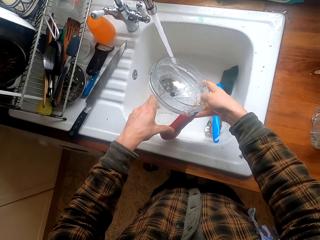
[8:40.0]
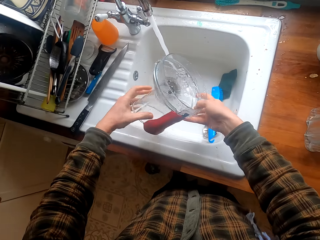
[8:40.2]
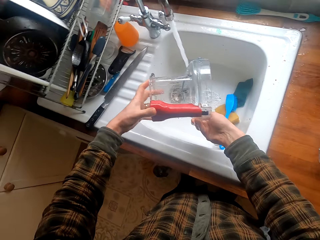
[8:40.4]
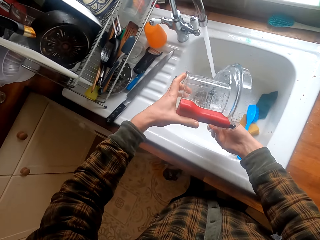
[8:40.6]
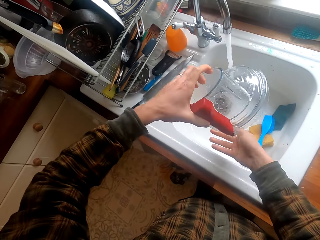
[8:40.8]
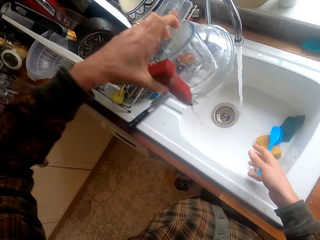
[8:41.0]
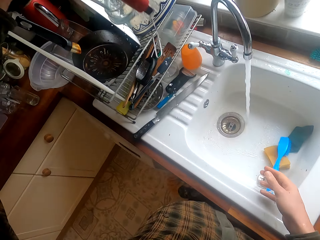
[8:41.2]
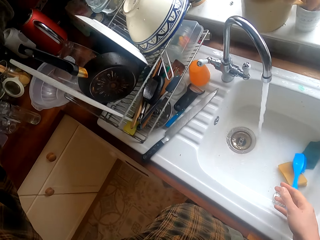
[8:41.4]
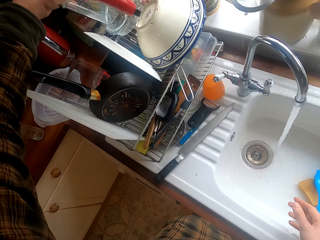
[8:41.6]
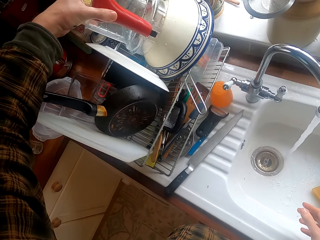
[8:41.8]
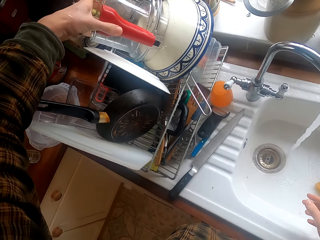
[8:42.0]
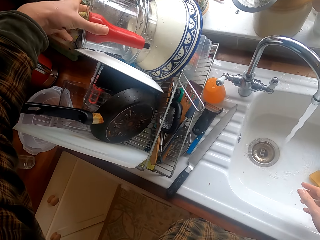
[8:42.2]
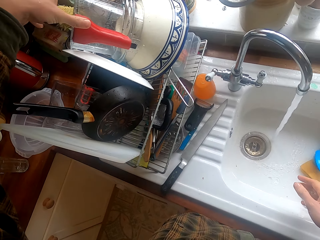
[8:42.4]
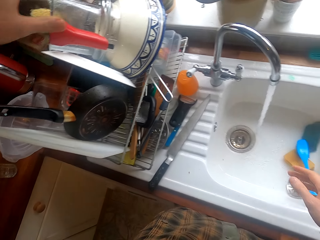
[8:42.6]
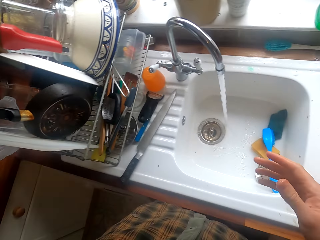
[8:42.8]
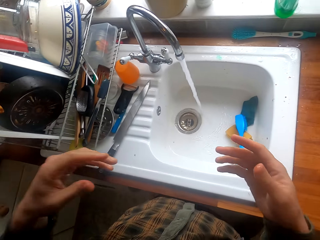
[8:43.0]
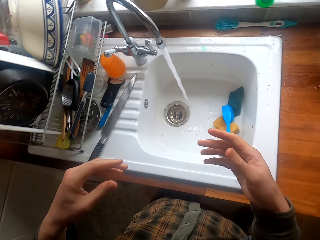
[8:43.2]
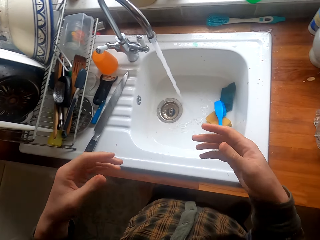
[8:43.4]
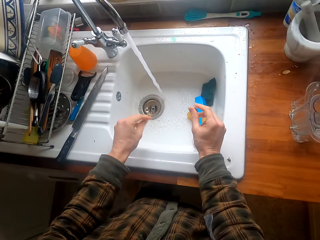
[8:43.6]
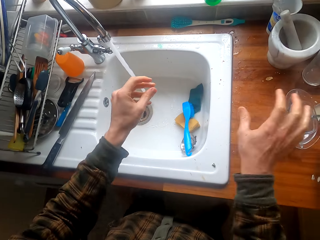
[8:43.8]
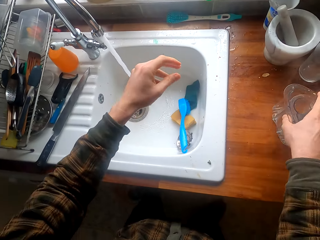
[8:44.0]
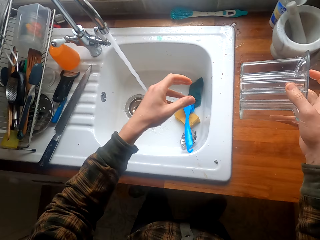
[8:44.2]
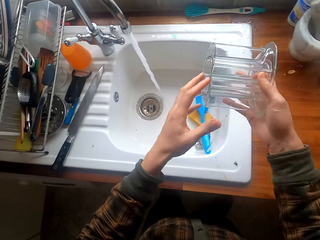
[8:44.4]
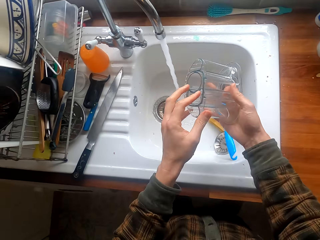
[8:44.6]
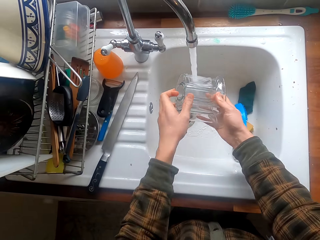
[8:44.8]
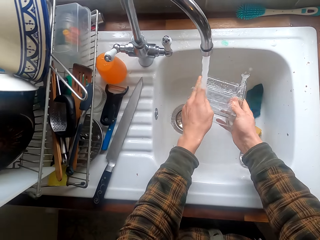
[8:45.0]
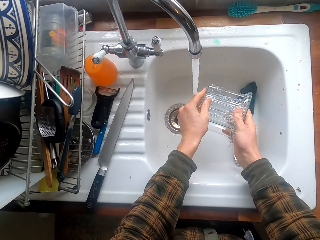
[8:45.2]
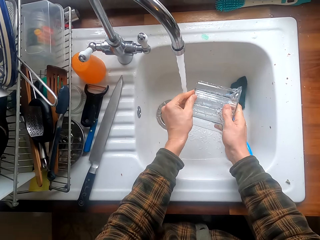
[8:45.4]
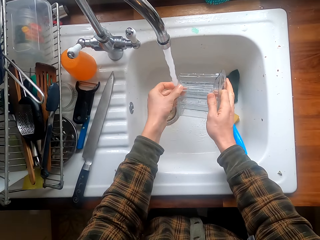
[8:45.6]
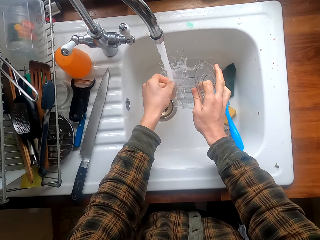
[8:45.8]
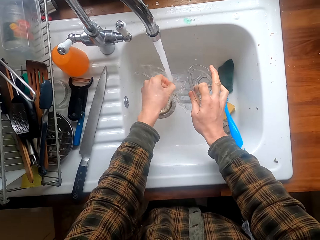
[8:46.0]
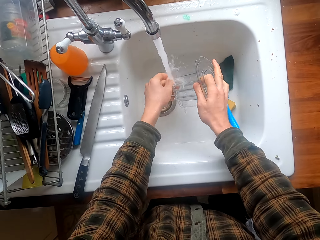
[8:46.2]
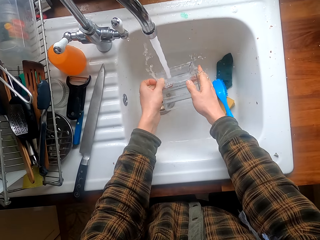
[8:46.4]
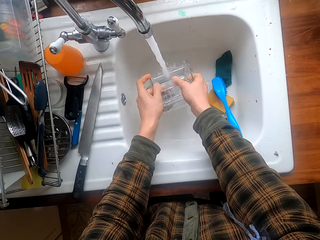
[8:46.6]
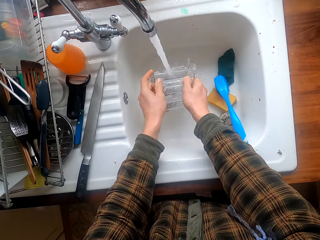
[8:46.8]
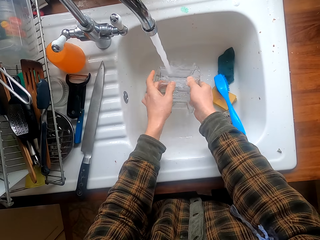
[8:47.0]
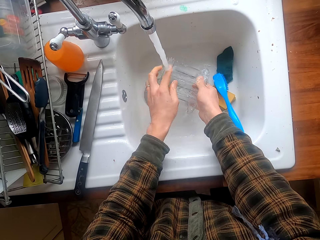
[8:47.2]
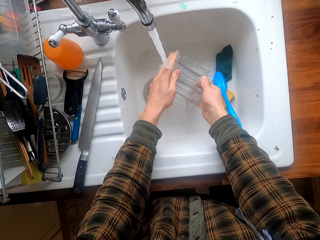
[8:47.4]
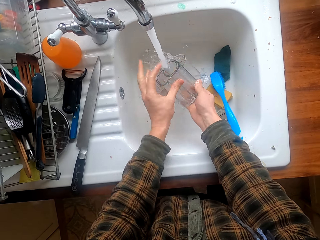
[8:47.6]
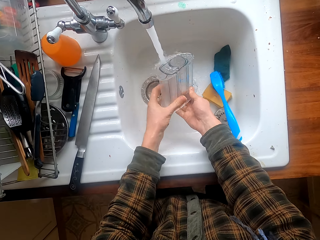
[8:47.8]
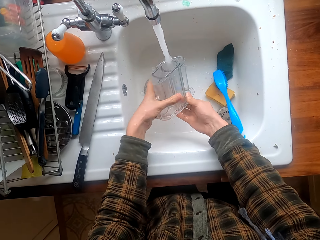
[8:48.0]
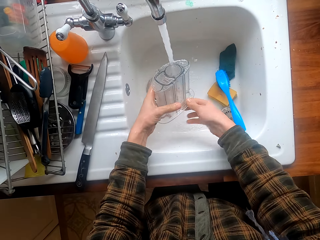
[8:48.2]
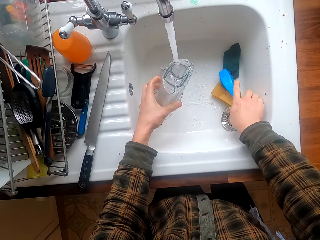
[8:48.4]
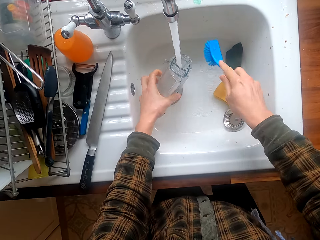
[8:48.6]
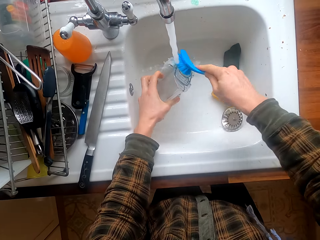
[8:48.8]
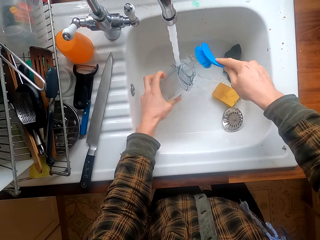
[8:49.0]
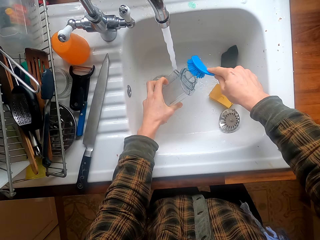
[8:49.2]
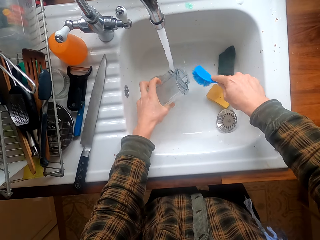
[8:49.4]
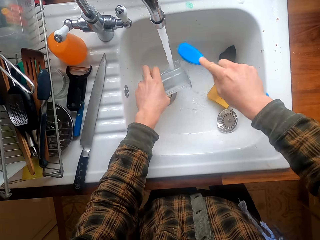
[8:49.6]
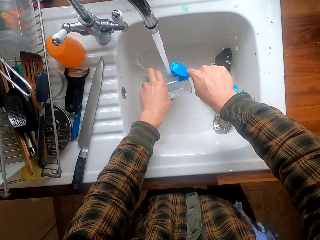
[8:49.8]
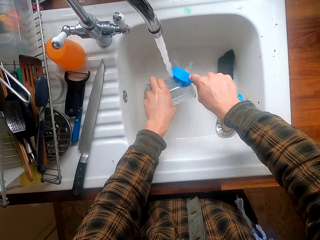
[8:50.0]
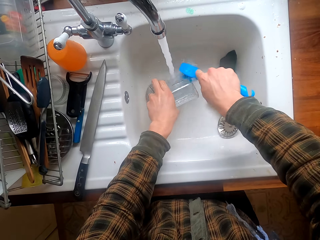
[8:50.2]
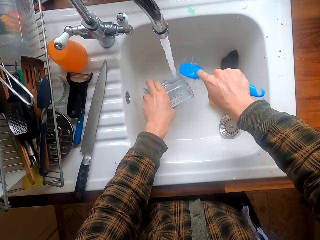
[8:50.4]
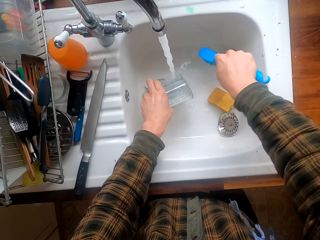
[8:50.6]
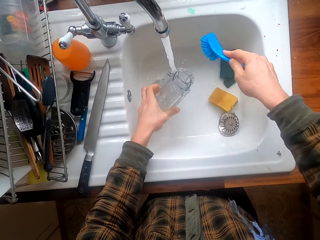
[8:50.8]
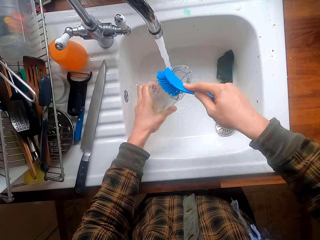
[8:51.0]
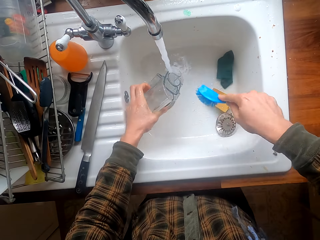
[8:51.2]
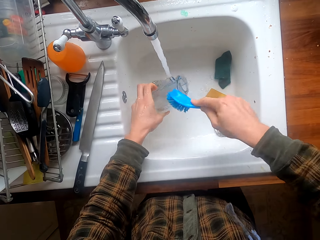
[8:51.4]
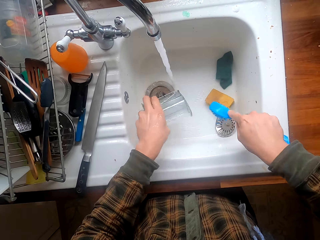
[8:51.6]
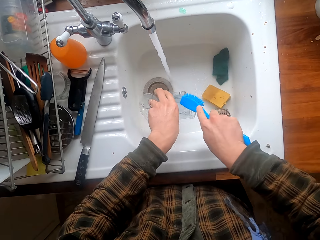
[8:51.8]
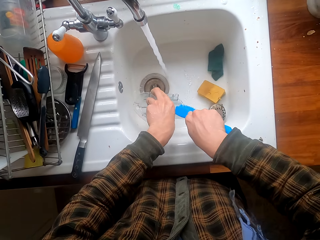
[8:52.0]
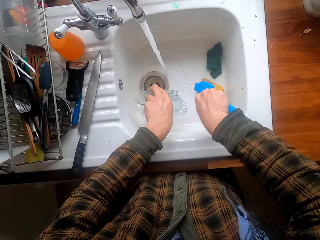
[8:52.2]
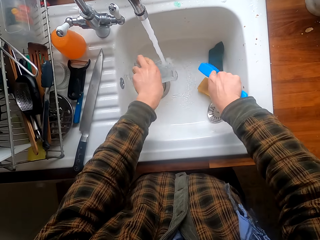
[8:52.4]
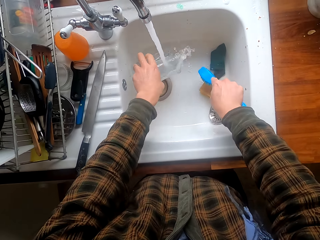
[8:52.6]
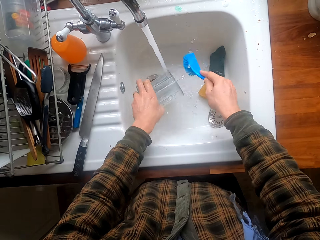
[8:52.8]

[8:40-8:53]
The camera wearer puts the utensil in the dishrack. They remove excess water from their hands. They take another utensil. They wash the utensil. They take the brush. They scrub the utensil with the brush.

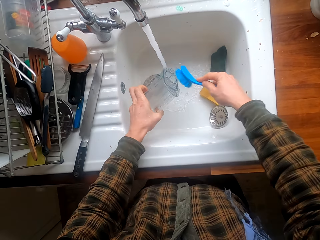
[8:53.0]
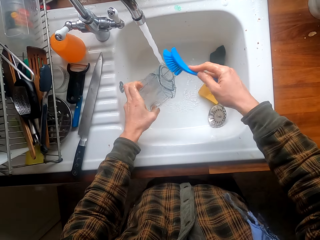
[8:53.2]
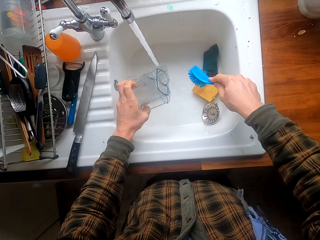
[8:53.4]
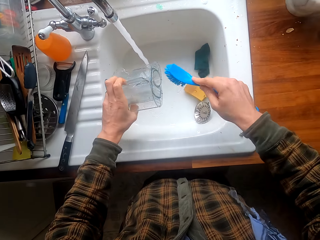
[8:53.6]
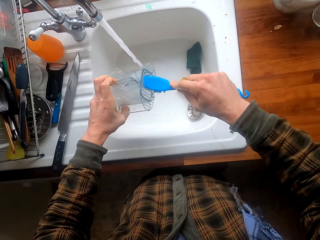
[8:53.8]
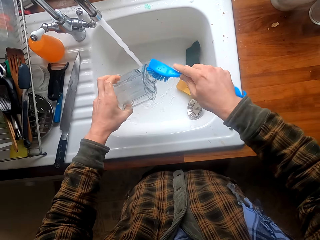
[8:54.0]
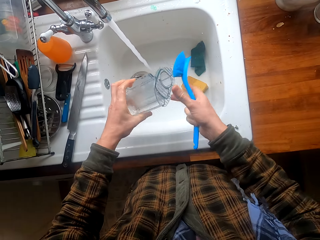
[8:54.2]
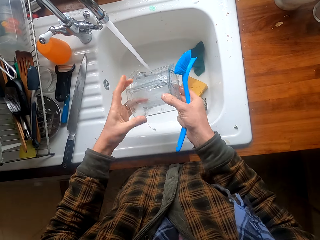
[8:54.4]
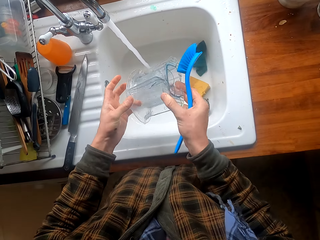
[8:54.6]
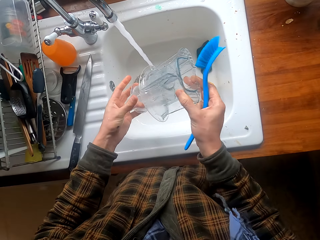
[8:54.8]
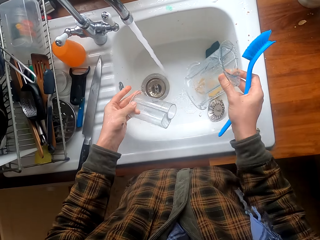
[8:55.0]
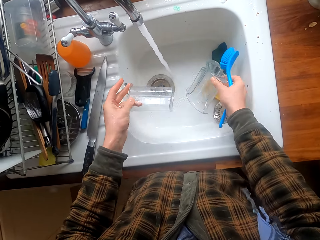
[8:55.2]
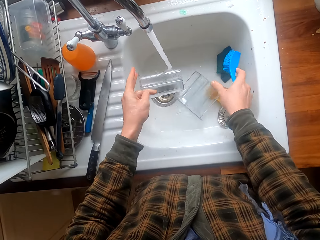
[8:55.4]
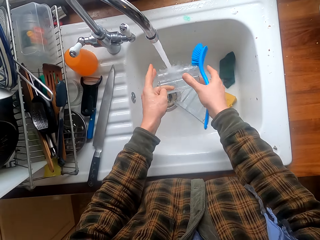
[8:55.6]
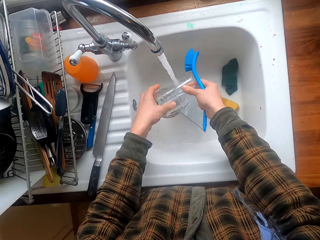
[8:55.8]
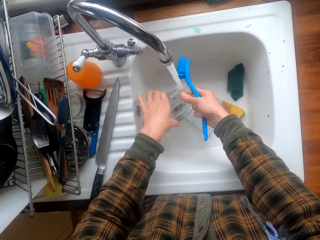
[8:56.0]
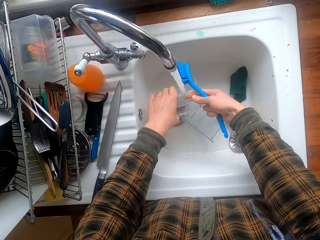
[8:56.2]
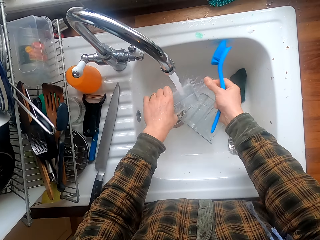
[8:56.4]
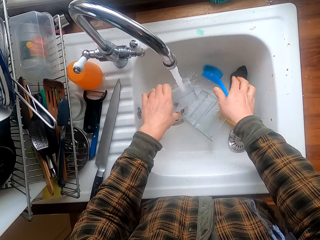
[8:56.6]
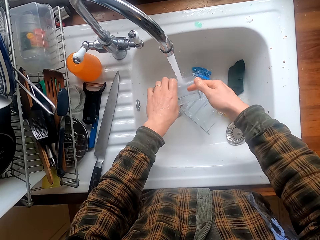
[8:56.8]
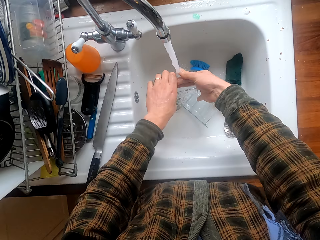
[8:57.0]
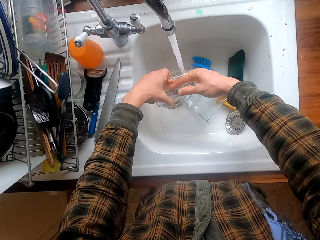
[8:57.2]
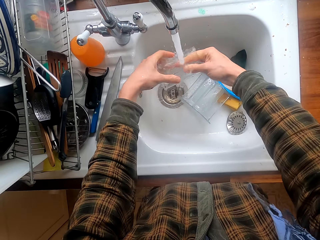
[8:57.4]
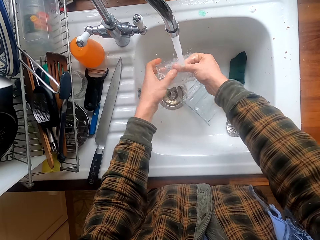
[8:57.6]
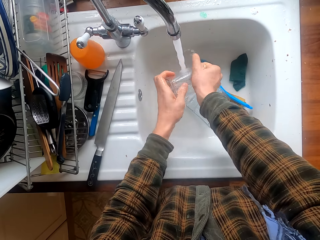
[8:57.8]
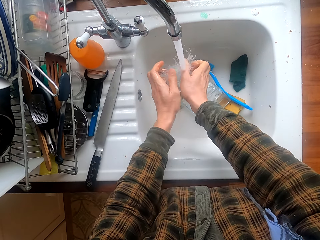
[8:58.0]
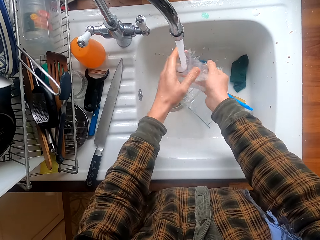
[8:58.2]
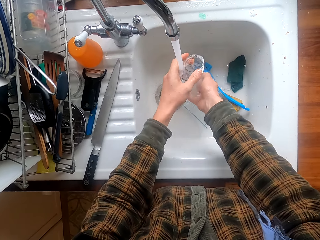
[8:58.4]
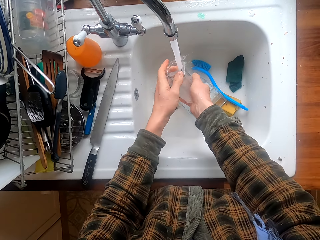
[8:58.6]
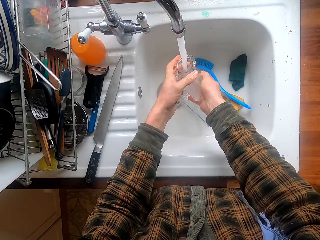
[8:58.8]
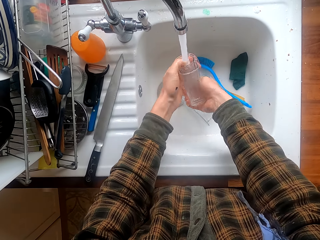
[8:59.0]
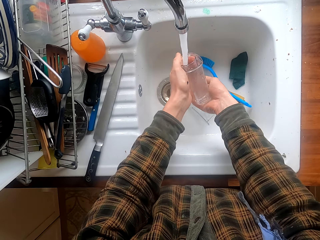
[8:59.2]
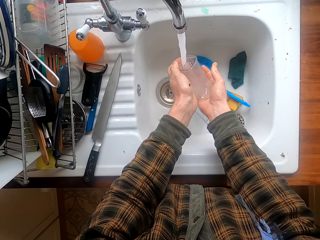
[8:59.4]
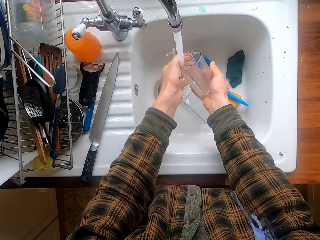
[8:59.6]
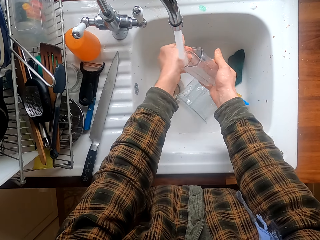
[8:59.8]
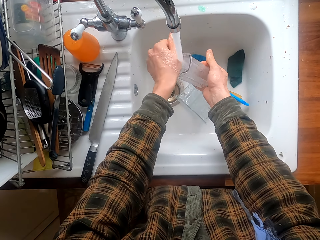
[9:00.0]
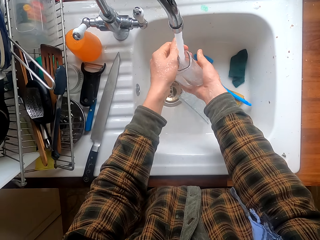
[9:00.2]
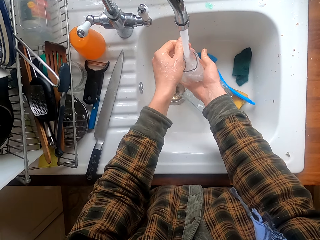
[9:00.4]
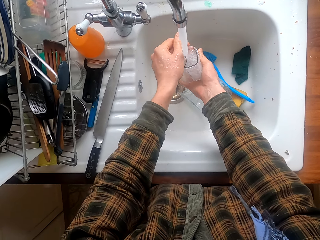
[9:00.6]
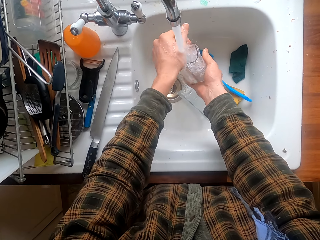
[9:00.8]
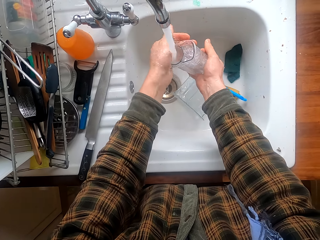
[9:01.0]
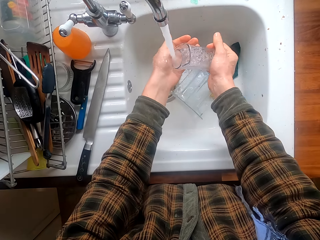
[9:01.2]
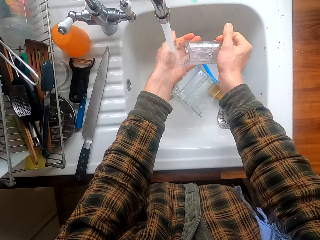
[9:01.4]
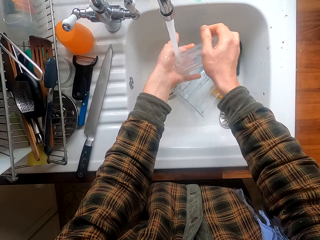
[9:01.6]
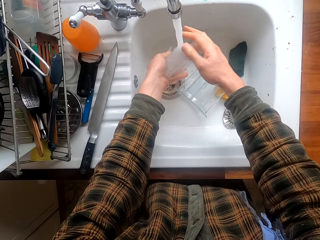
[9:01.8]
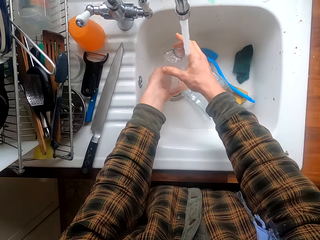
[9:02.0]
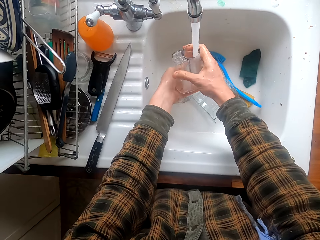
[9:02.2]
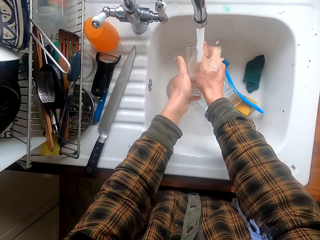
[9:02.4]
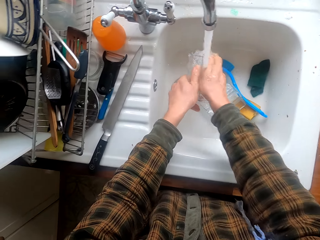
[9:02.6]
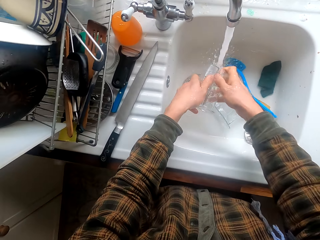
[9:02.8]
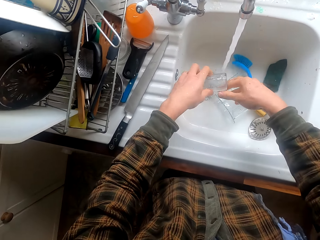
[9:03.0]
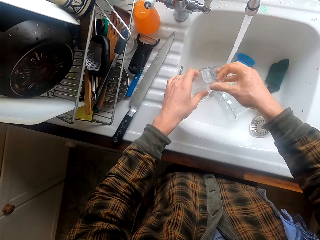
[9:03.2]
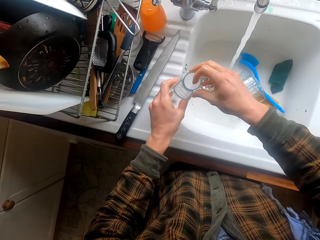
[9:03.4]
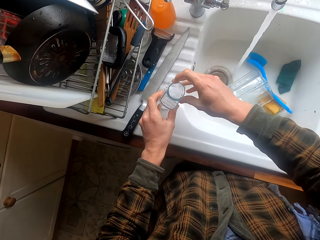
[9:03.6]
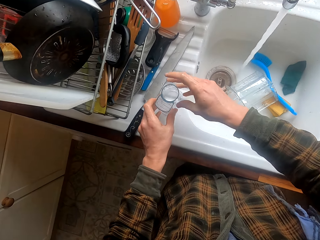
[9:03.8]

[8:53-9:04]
The camera wearer takes another utensil. They put the other utensil in the sink. They wash the utensil. They put the brush in the sink. They wash the utensil.
